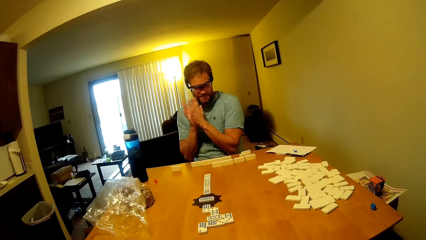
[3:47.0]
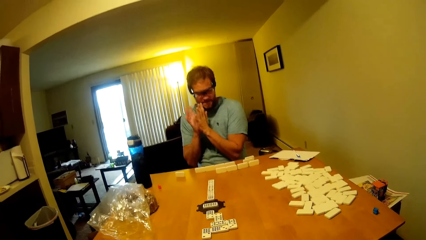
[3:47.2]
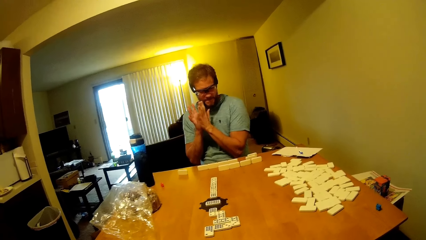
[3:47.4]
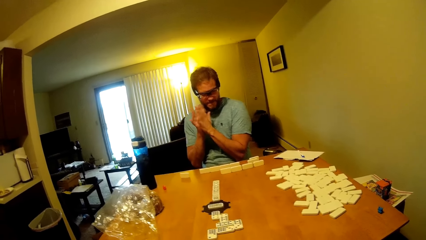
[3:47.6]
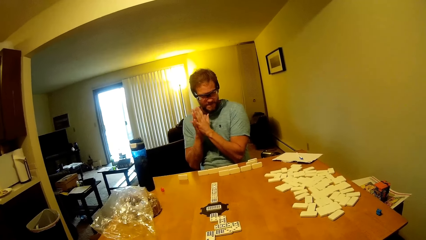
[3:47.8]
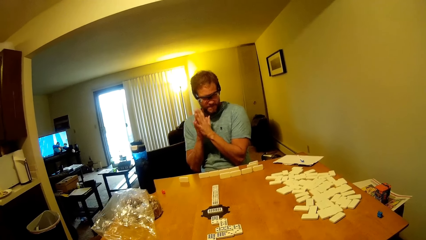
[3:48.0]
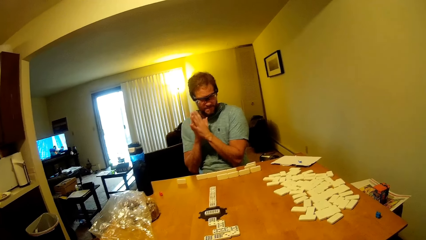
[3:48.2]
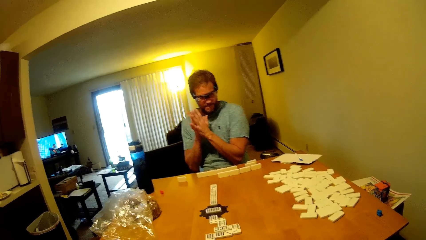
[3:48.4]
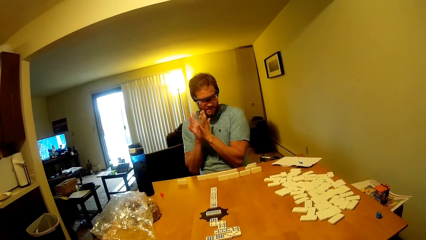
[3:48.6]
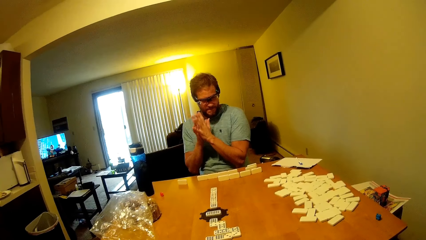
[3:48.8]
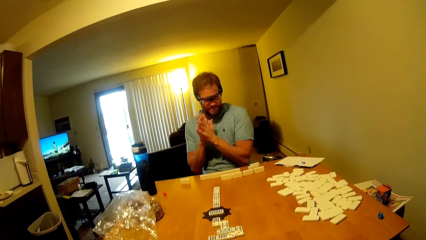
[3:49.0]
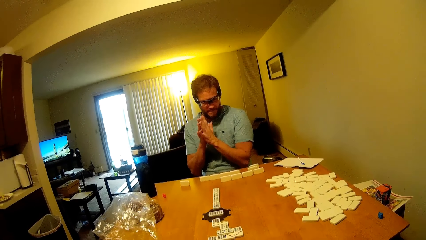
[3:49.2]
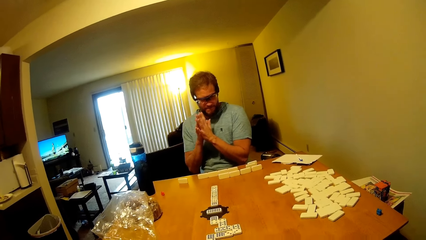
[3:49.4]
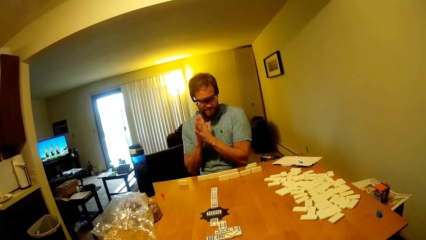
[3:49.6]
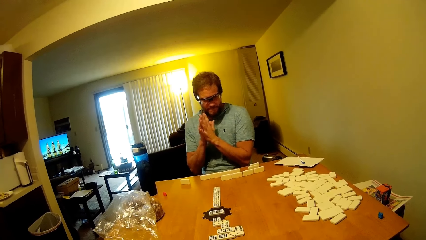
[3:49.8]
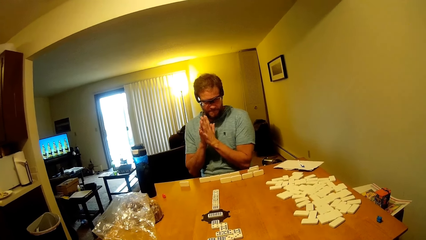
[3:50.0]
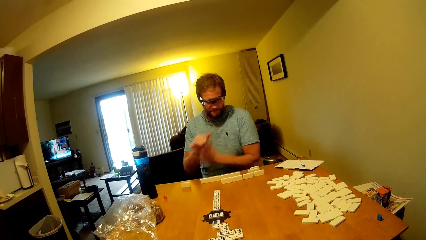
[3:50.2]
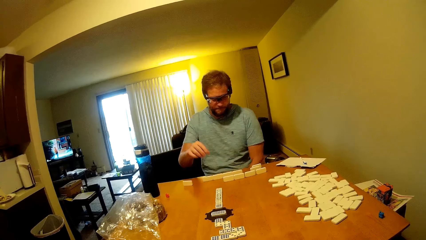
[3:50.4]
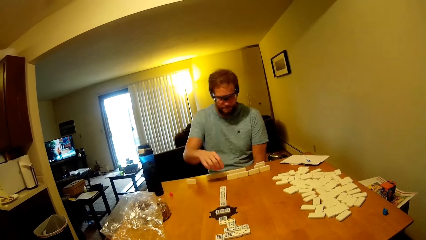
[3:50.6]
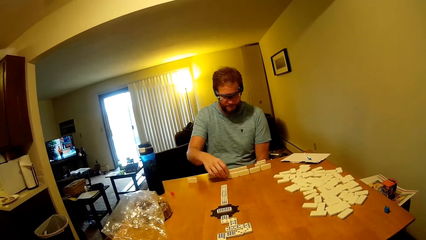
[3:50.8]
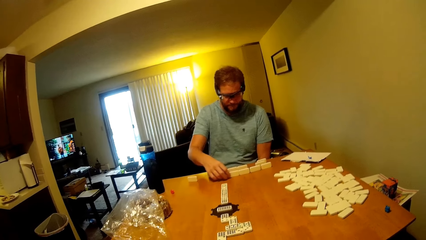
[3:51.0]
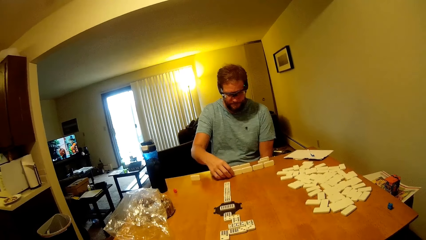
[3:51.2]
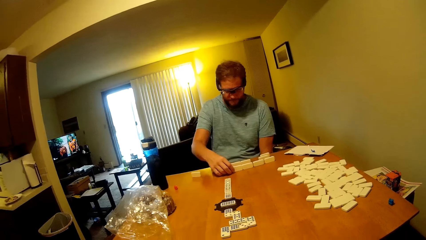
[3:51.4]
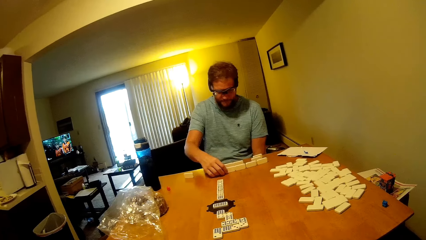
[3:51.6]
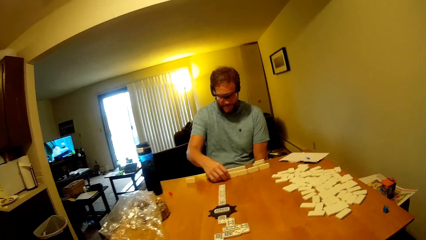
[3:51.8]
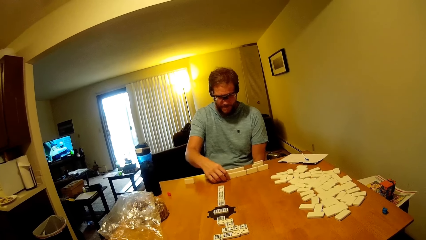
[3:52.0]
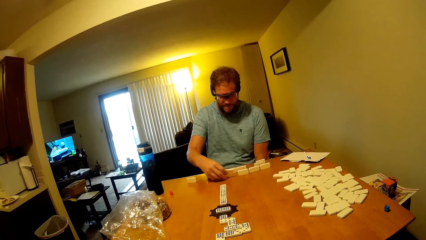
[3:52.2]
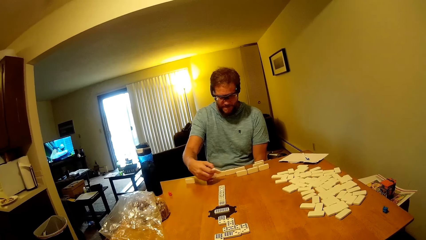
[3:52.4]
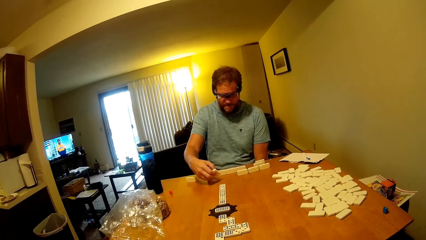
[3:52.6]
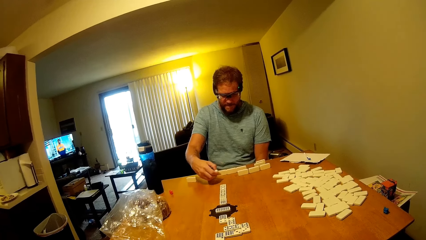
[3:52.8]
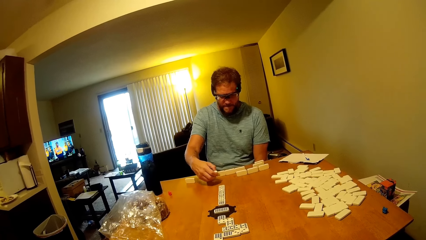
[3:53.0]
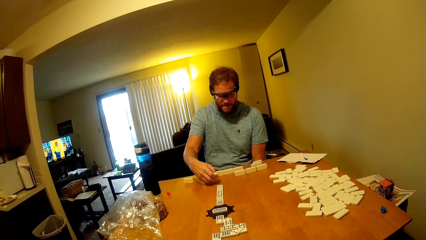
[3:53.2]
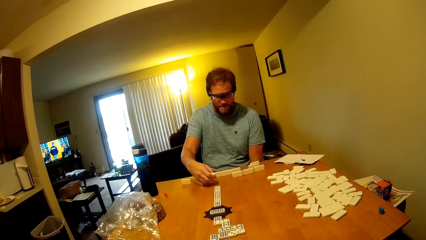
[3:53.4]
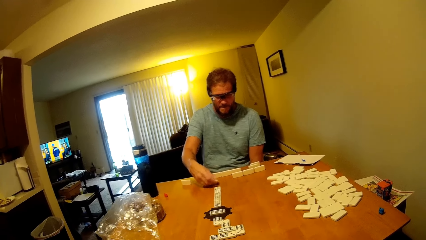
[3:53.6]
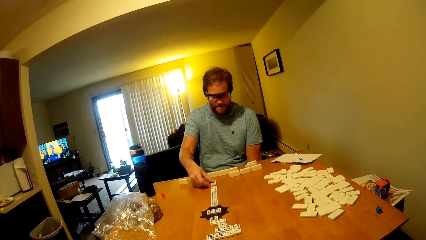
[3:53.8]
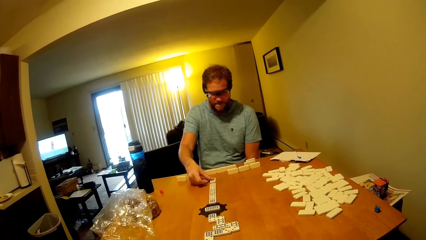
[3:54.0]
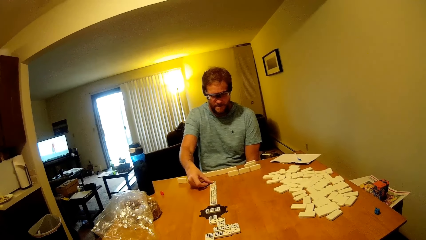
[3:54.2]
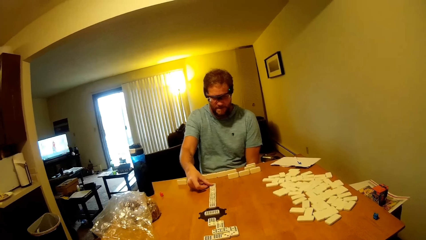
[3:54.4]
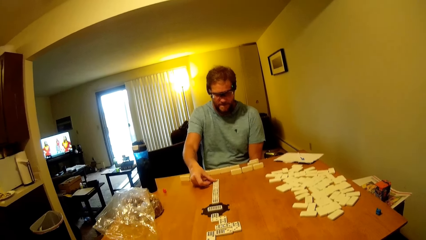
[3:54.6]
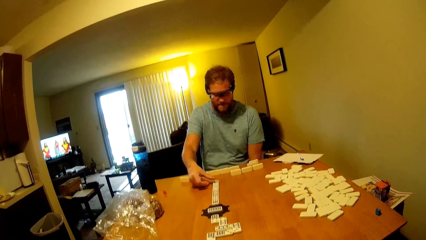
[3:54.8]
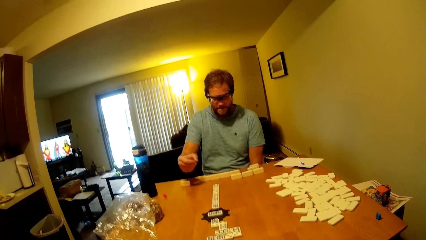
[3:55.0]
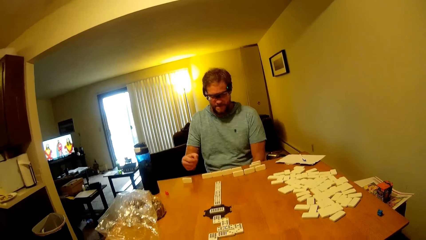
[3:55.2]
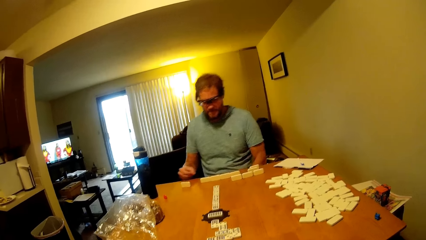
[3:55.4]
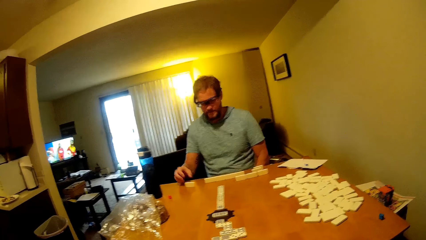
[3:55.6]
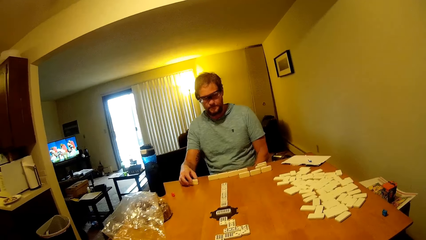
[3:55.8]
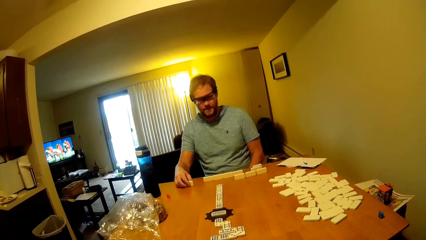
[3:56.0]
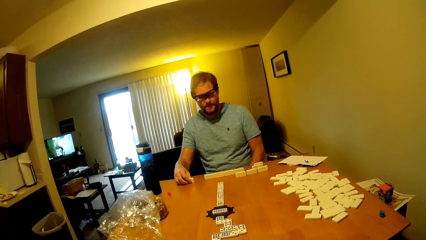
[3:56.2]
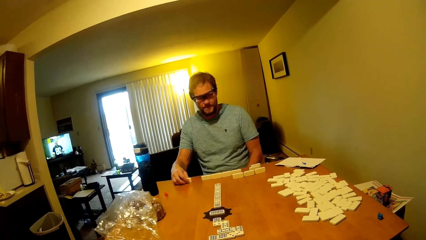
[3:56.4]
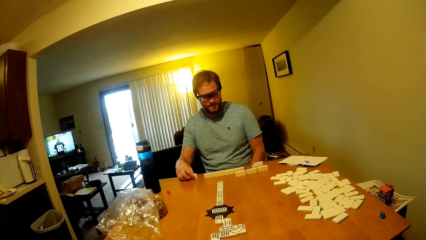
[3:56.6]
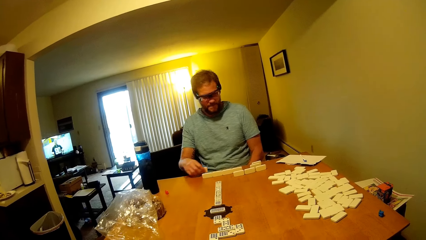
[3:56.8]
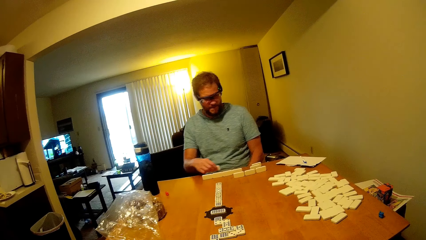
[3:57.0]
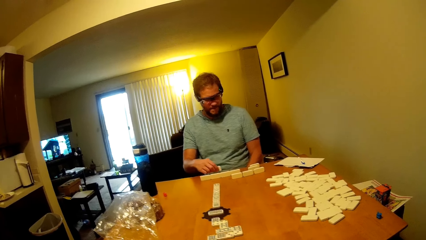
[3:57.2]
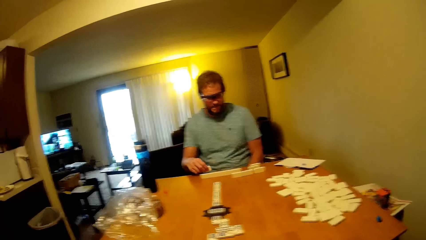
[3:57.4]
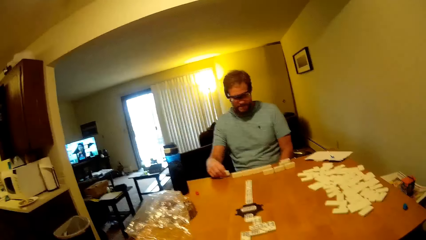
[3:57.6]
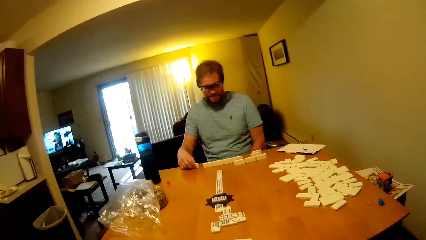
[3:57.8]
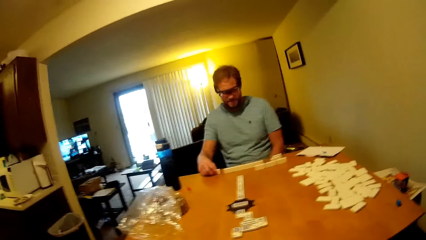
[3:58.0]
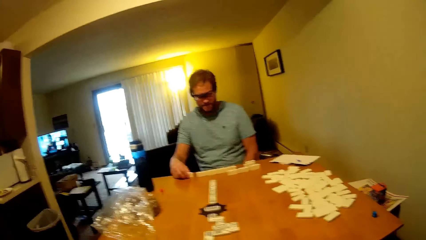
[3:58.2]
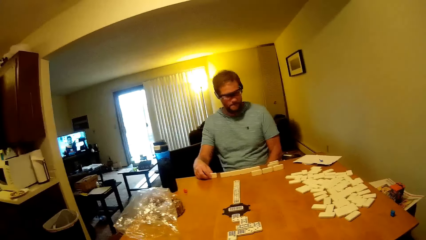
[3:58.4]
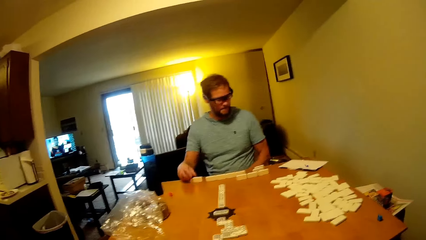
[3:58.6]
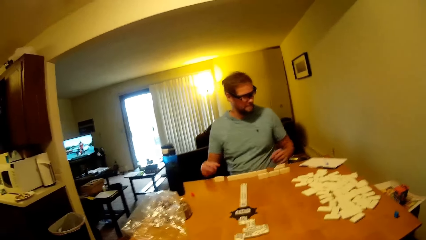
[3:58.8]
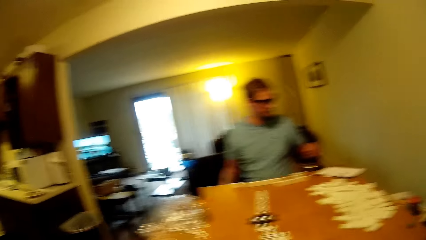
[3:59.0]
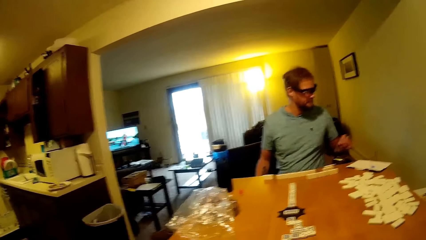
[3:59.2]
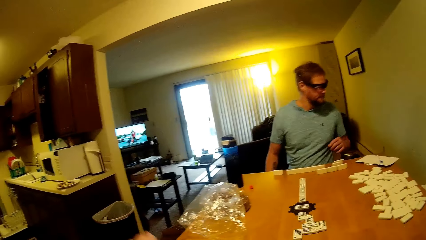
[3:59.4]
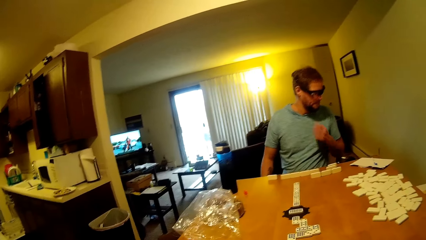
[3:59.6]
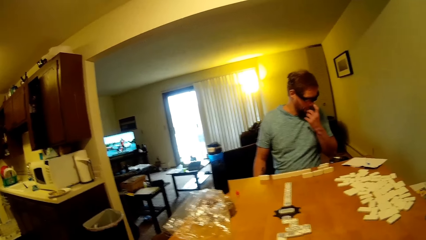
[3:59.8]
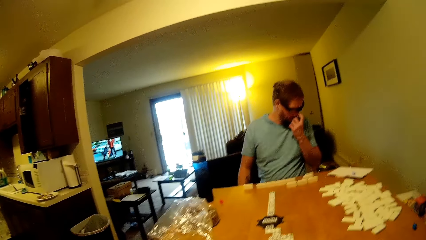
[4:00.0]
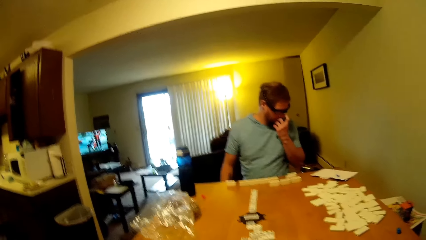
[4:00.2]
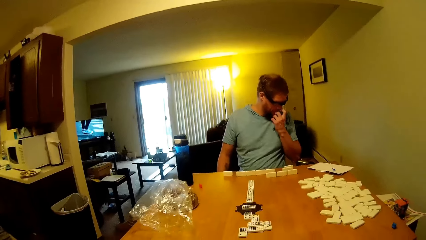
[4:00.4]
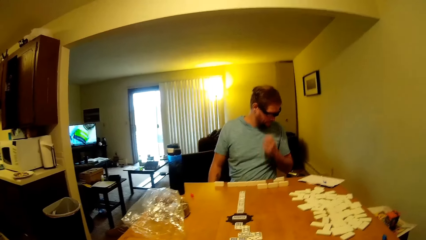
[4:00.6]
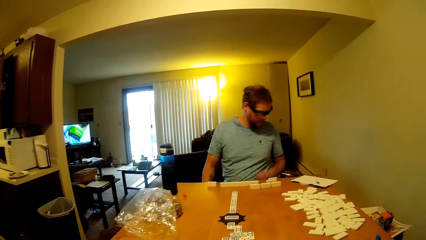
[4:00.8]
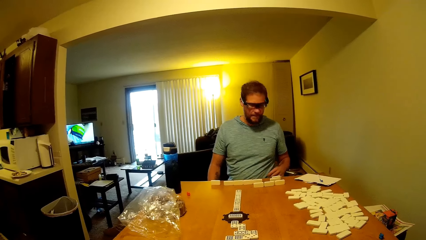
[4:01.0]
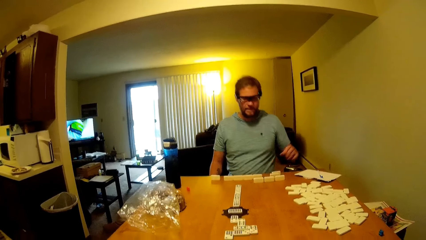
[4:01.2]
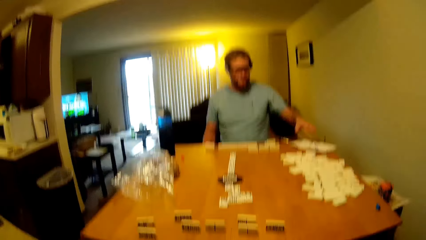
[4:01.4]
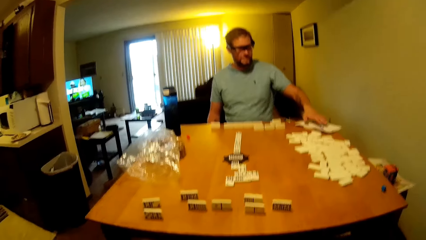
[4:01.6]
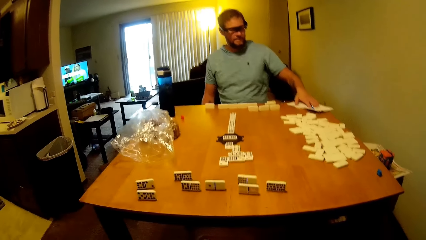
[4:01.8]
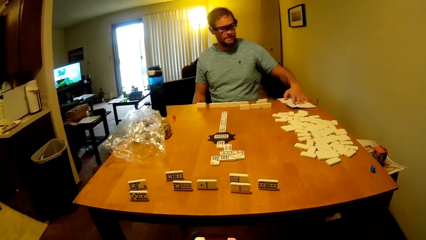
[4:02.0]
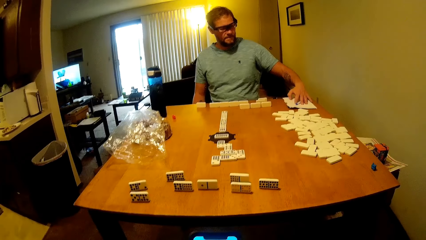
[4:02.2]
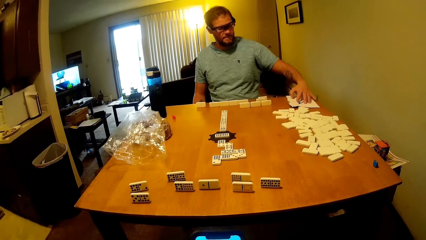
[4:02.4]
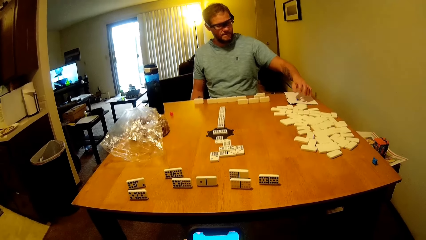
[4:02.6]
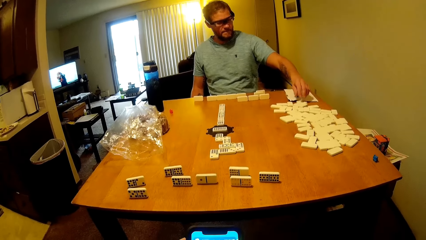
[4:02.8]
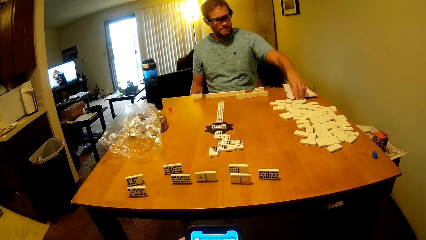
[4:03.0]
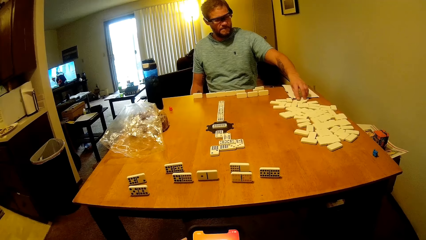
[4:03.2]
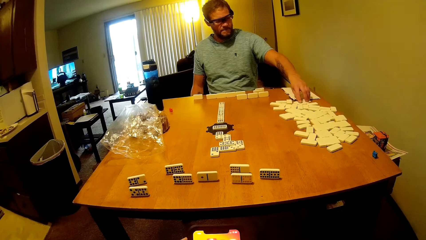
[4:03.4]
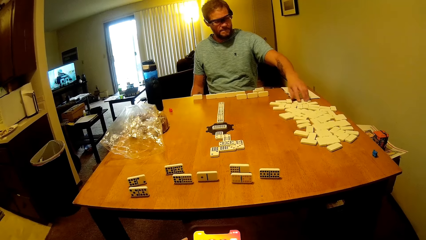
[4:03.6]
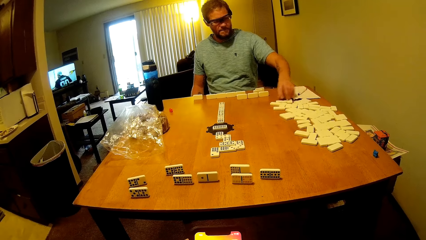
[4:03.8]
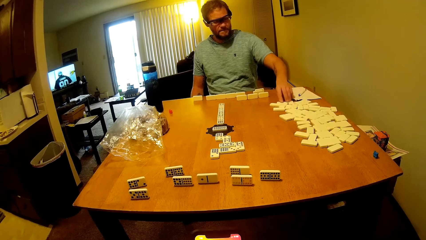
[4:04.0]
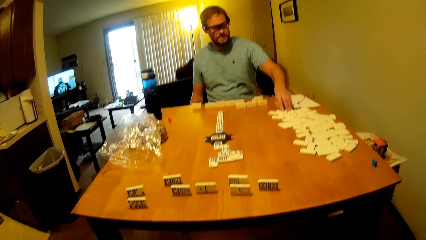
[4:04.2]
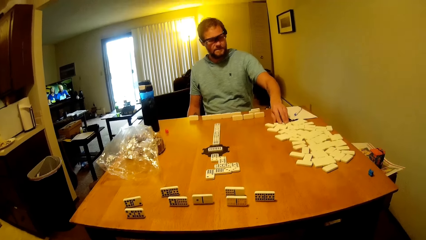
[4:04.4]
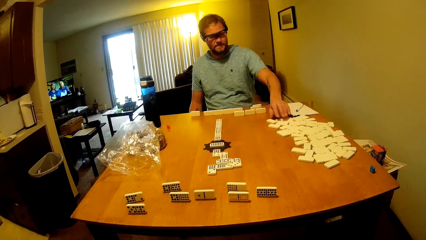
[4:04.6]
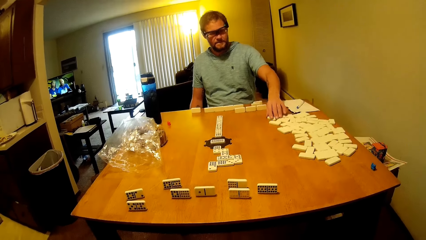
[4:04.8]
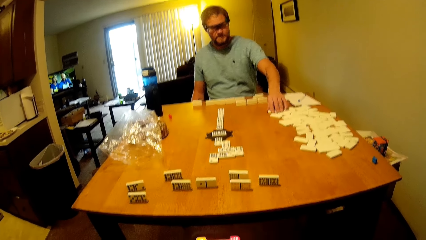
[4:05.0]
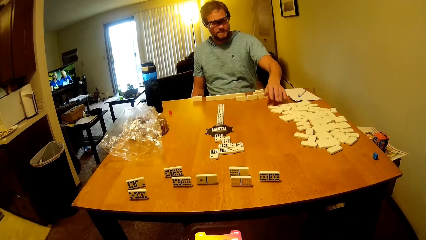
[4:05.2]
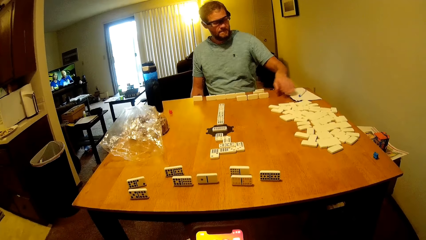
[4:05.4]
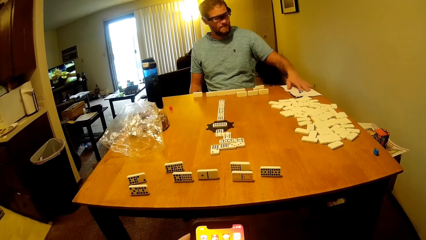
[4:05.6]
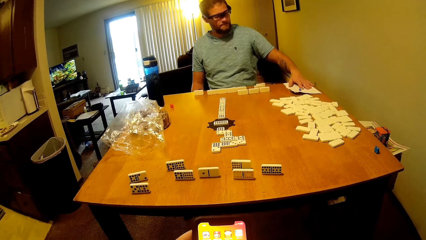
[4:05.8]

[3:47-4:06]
A man picks a word board or domino from the table and places the word board on the table. The camera wearer talks to the man. They talk to the man again. The man picks the domino on the table. The camera wearer talks to the man. The man talks to the camera wearer. The man puts the domino on the table. The camera wearer talks to the man. The man touches the nose. The camera wearer talks to the man. The man touches the book on the table. The camera wearer looks at the phone. The man touches the domino on the table.
